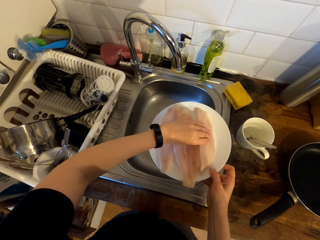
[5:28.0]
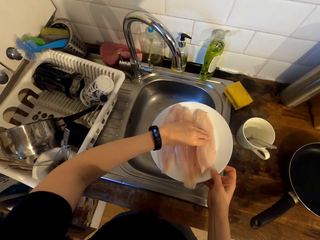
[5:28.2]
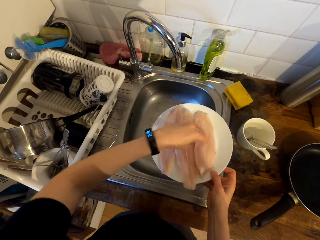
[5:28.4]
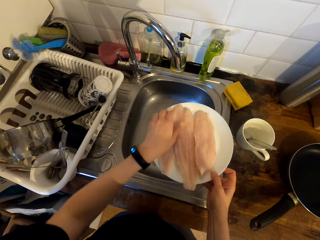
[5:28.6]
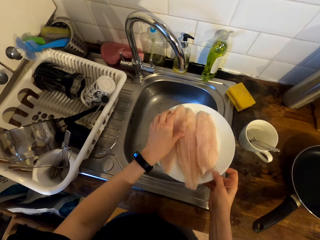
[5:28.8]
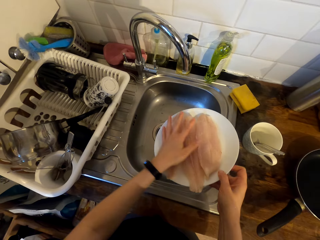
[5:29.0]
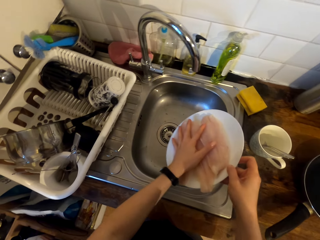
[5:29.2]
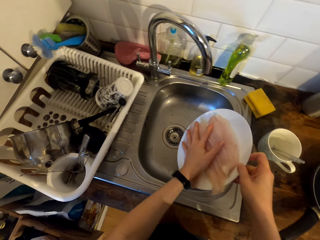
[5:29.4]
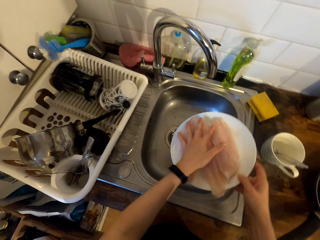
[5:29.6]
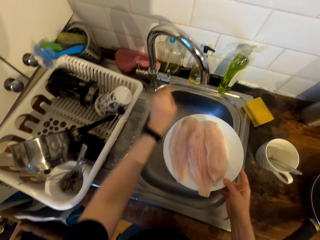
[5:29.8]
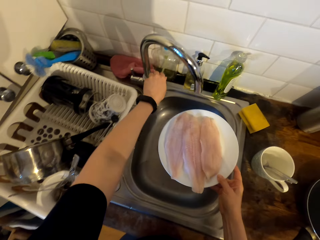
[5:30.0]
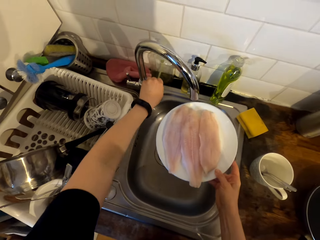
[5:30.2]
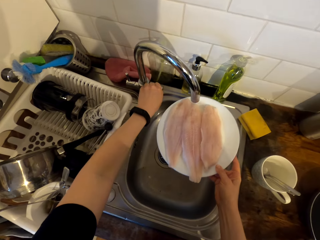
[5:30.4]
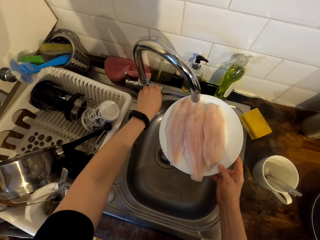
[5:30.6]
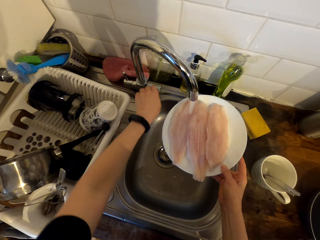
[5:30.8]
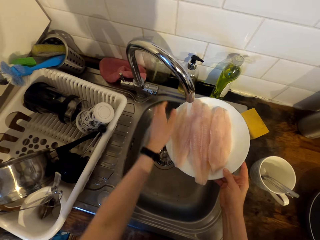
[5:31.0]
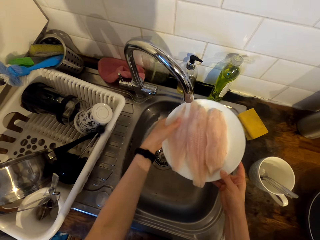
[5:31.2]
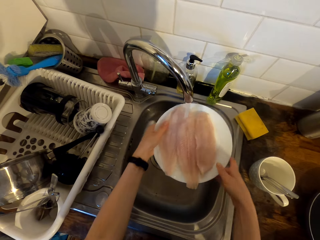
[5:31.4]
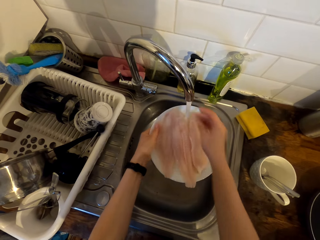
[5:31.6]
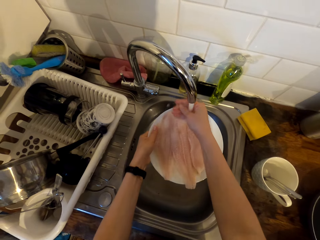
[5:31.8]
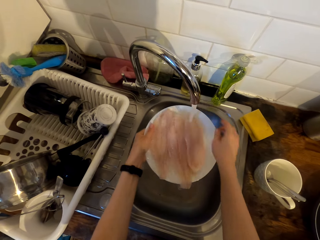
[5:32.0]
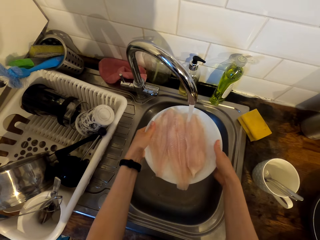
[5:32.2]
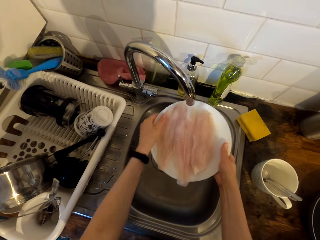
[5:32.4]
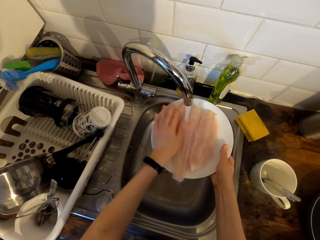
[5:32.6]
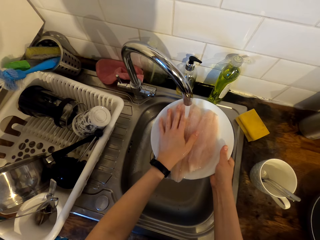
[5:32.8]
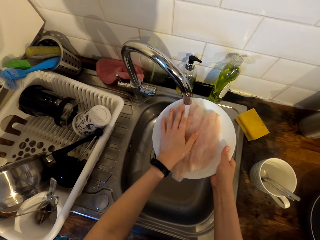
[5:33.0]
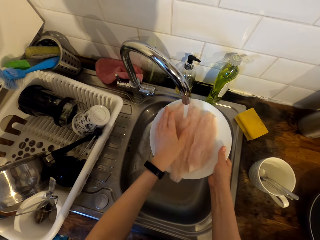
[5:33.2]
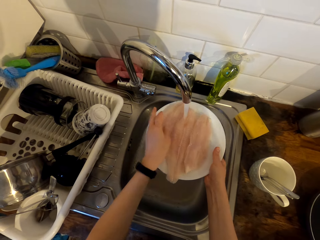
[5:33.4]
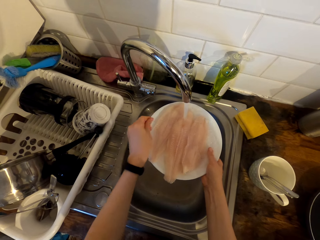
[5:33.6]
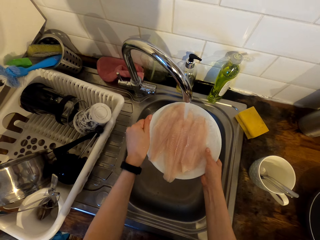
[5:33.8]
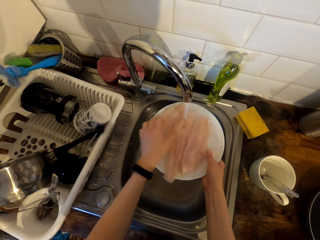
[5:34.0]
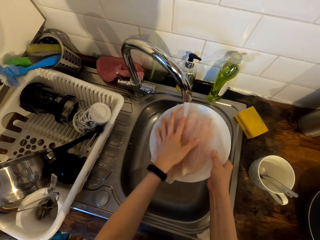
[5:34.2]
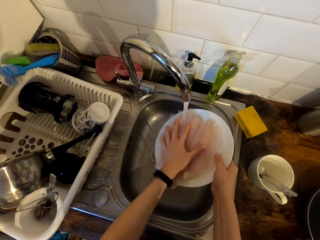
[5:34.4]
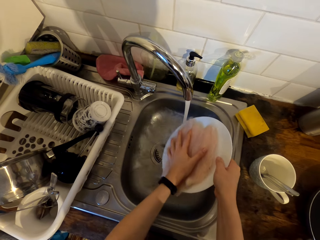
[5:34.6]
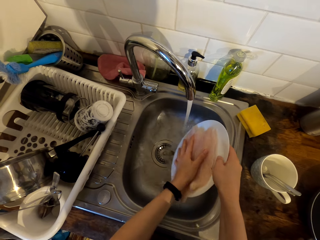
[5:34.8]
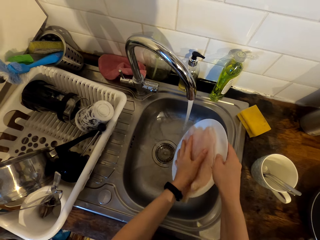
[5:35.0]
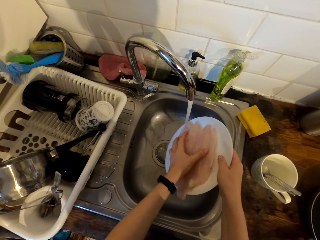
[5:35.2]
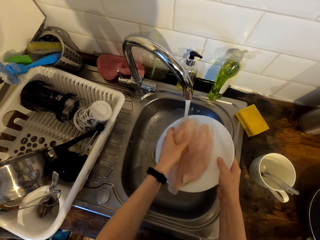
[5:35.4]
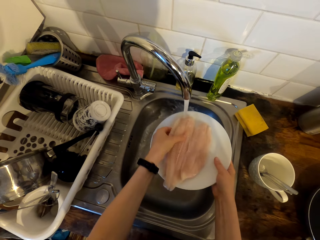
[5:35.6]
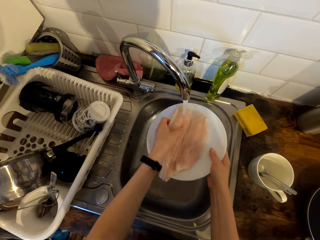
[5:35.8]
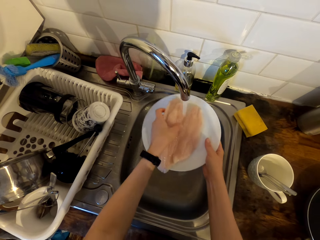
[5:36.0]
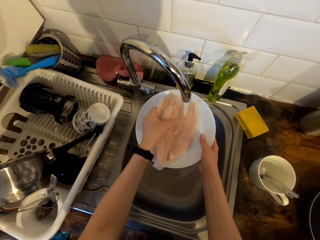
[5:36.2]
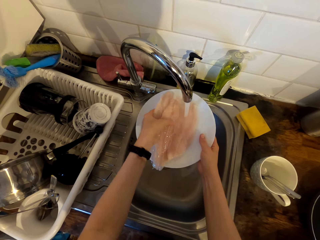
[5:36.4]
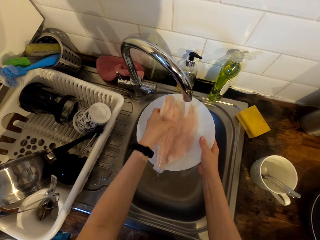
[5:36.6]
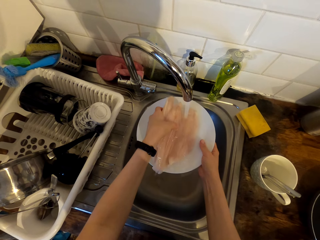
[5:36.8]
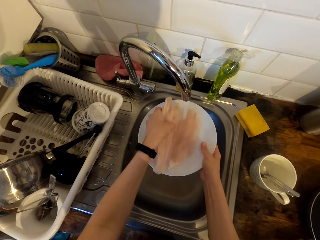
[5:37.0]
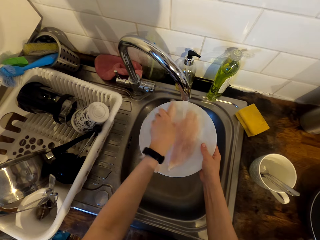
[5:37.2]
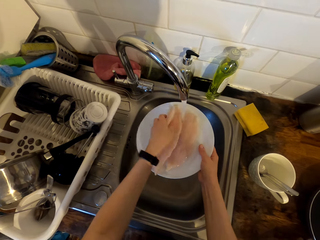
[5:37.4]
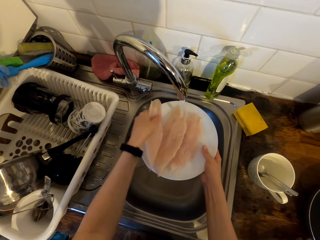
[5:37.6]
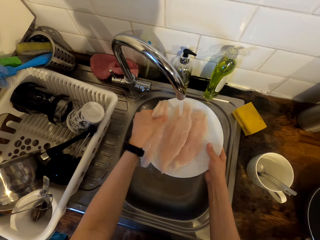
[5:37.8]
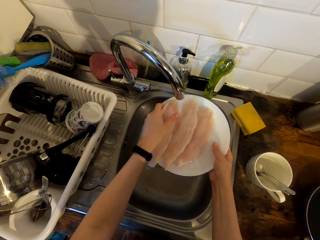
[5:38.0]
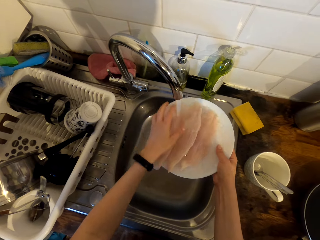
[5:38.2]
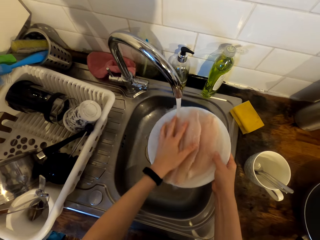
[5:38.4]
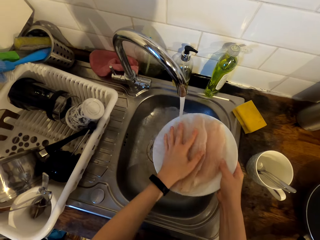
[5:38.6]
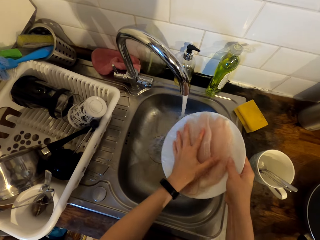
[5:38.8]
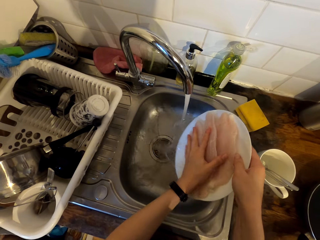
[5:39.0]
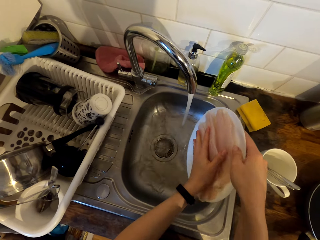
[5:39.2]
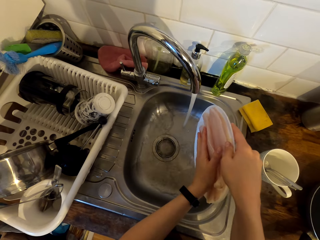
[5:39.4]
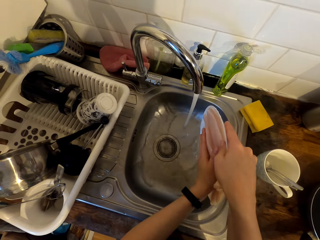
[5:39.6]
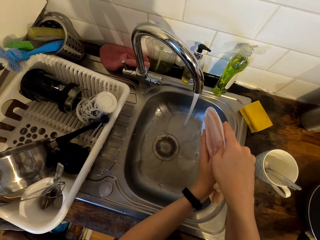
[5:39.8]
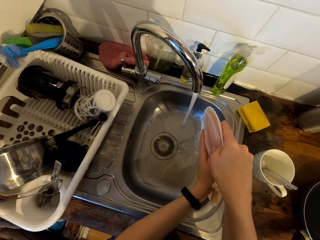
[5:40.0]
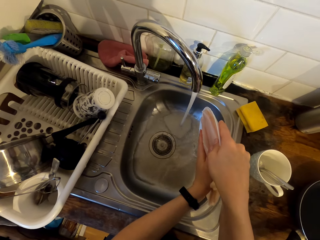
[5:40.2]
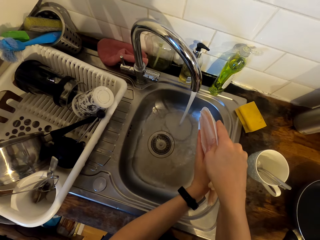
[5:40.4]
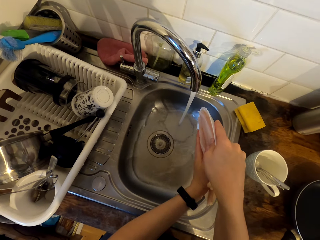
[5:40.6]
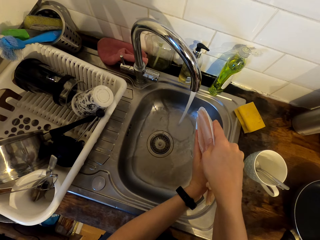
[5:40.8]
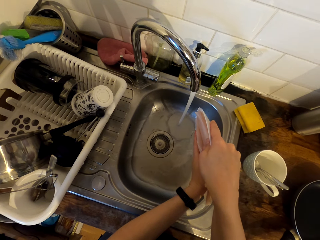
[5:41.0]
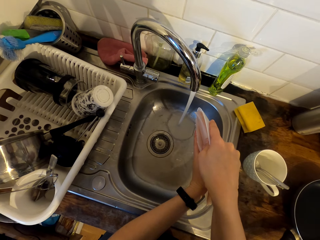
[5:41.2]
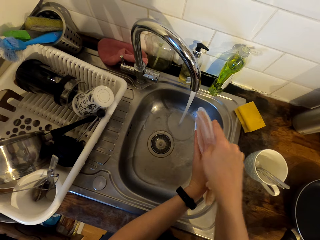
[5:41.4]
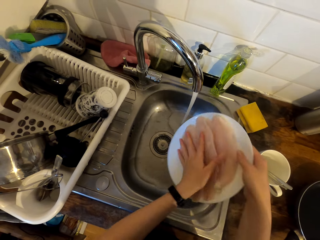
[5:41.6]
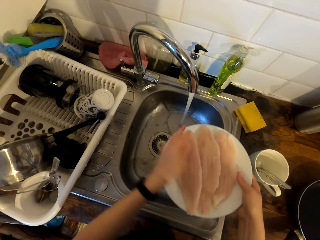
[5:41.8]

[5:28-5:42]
The camera wearer opens the tap. They wash the fish fillet. They hold the fish fillet. They rinse the fish fillet. They dry the water on the fish fillet. They drain water from the plate.

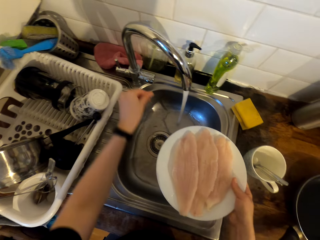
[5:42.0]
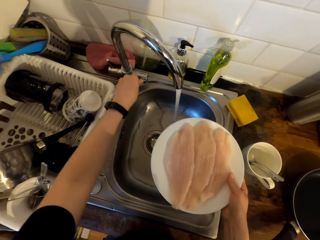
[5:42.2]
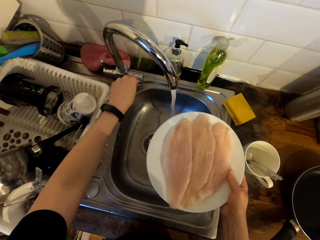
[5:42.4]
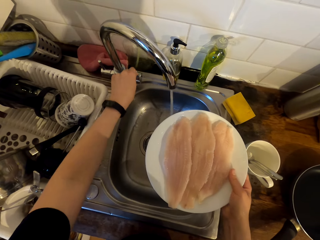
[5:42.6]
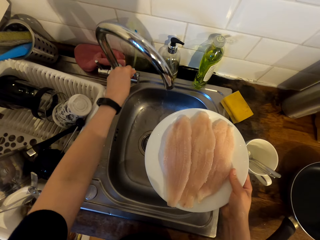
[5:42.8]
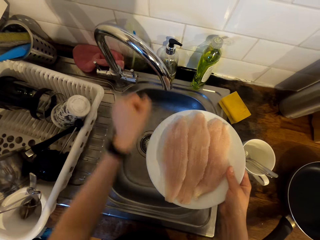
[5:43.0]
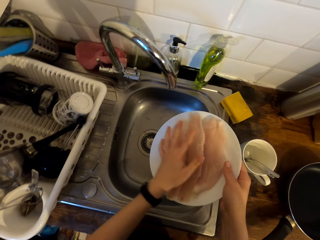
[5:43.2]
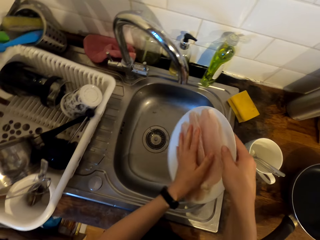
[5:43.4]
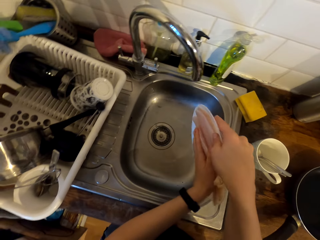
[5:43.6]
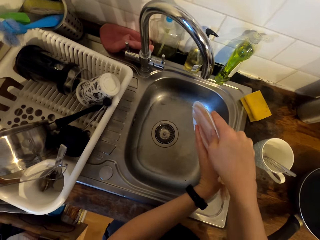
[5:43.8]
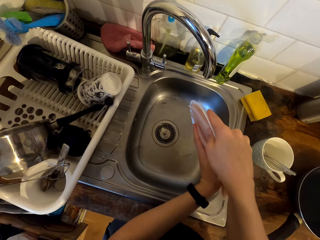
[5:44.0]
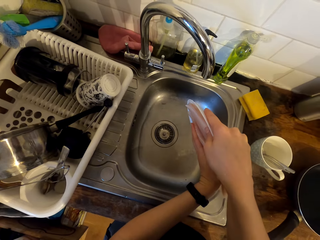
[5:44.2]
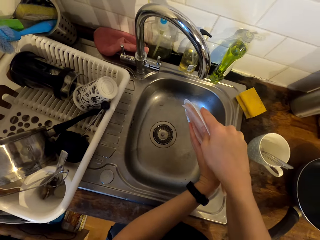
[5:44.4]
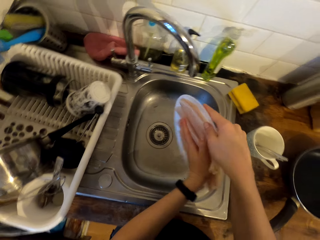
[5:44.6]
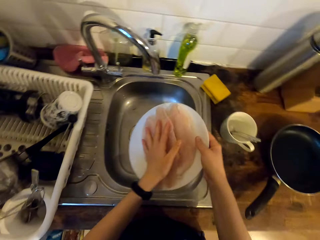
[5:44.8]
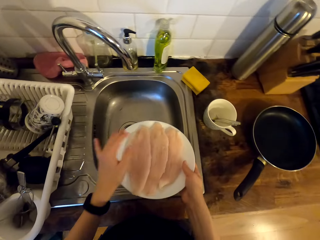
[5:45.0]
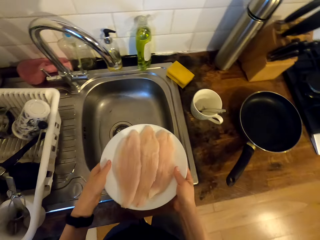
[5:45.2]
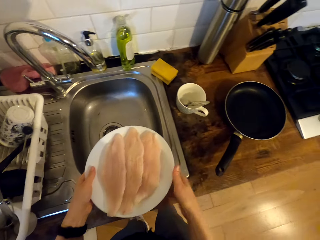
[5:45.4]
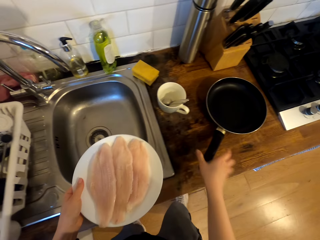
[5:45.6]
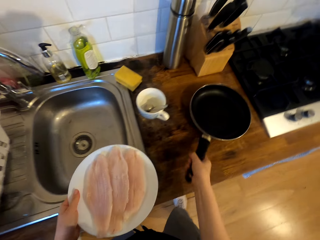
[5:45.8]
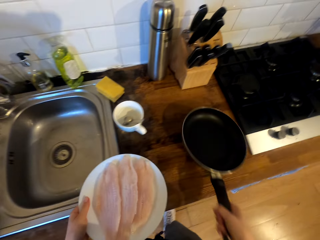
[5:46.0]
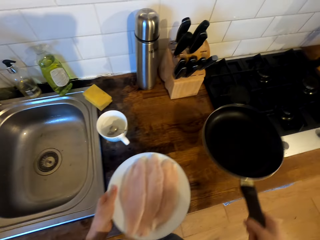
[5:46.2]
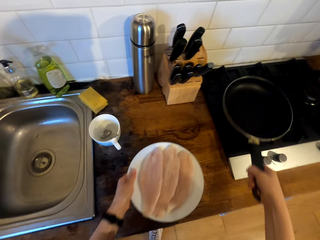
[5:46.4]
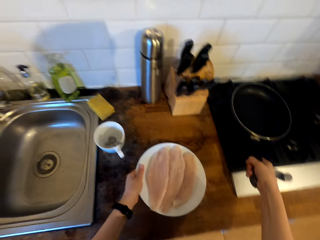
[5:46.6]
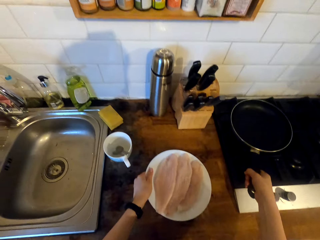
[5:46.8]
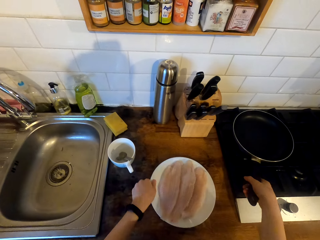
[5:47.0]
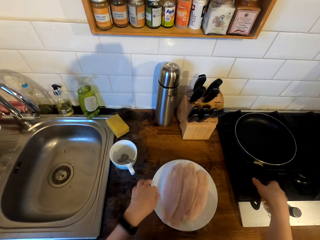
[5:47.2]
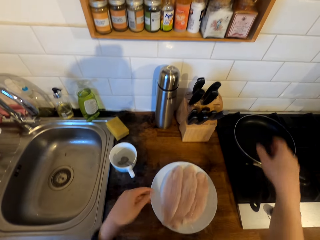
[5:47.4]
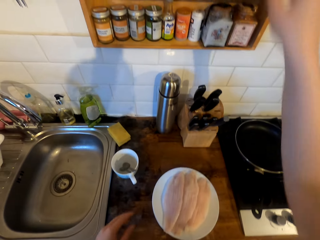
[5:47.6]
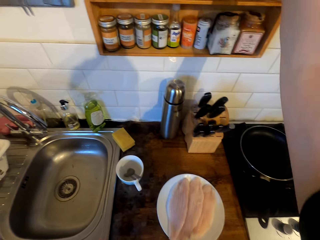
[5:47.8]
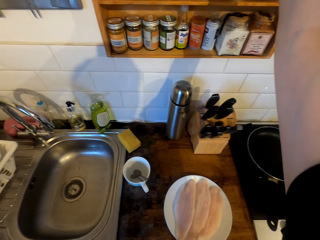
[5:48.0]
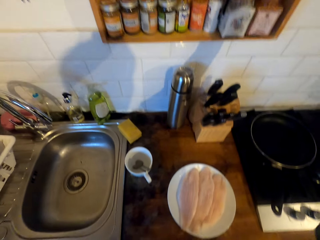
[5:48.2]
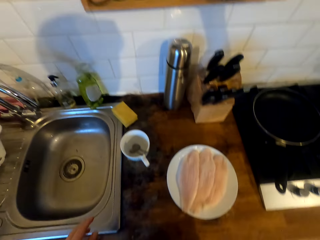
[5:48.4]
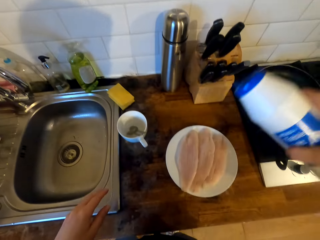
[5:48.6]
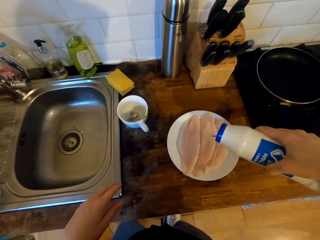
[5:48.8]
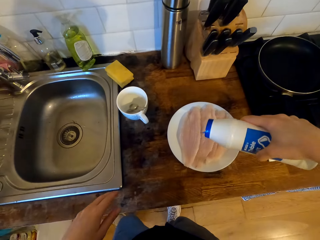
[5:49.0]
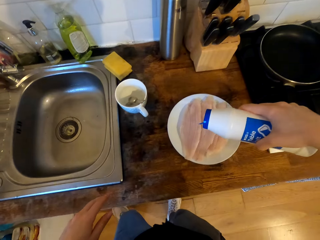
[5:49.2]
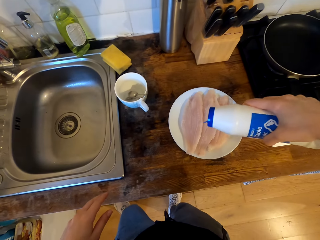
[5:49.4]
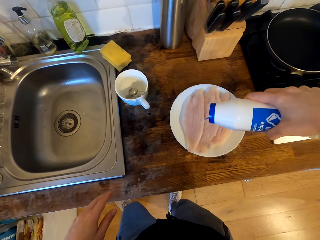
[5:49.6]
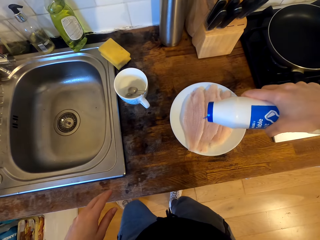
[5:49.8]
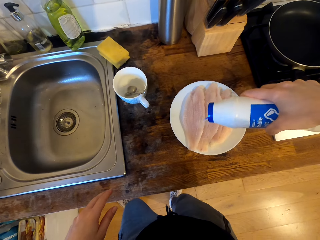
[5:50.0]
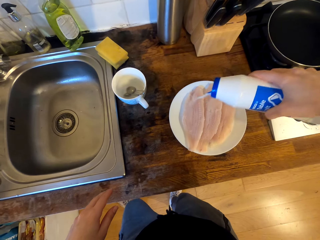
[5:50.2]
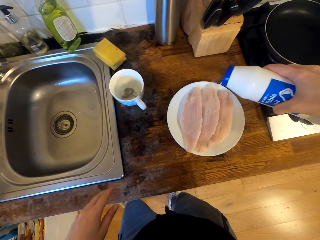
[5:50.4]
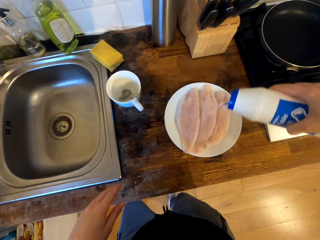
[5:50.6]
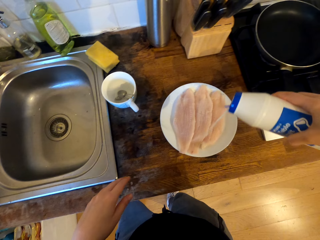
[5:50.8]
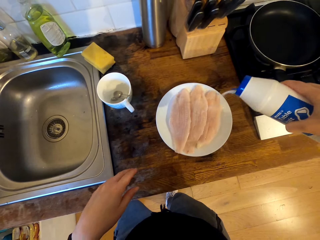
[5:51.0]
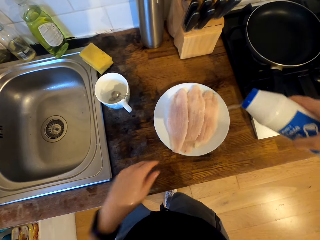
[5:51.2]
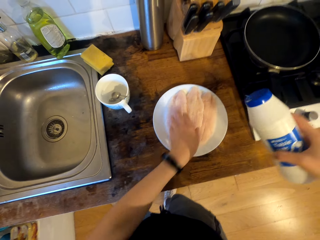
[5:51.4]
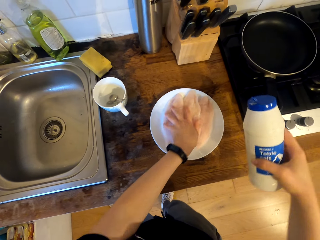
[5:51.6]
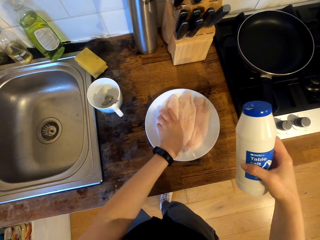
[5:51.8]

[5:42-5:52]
The camera wearer closes the tap. They dry the water on the fish fillet. They drain water from the plate. They pick up the frying pan. They hold the frying pan handle. They put the frying pan on the stove. They place the plate of fish fillet on the cabinet top. They pick up the salt tin from the cabinet. They season salt on the fish fillet.
